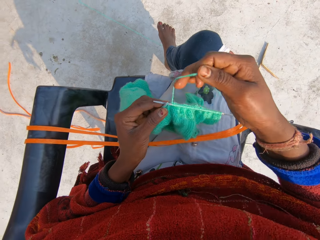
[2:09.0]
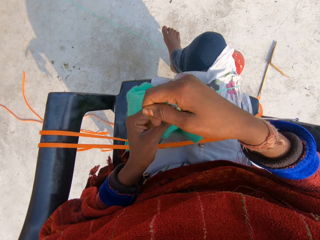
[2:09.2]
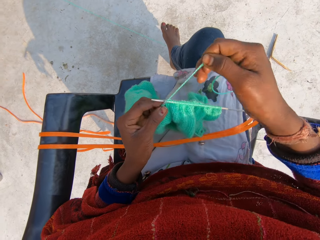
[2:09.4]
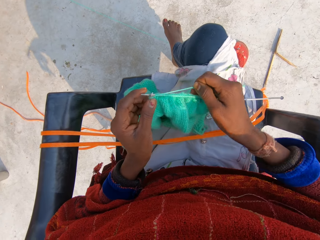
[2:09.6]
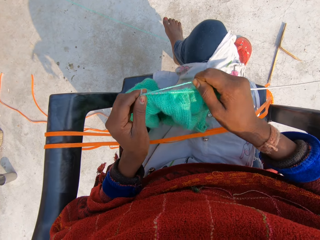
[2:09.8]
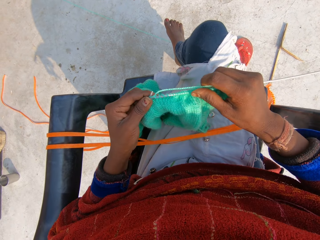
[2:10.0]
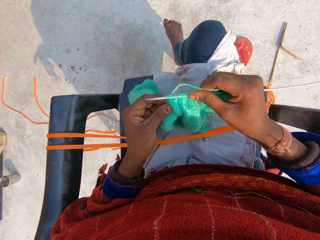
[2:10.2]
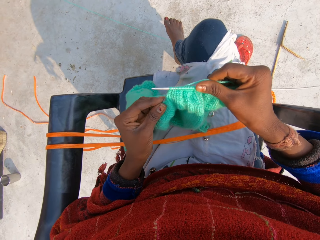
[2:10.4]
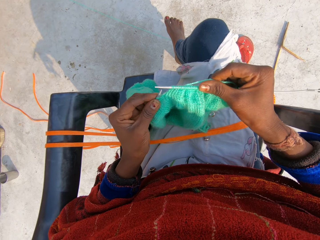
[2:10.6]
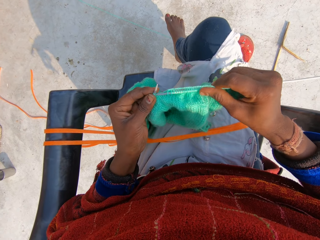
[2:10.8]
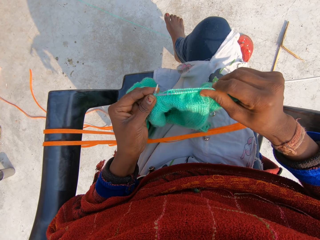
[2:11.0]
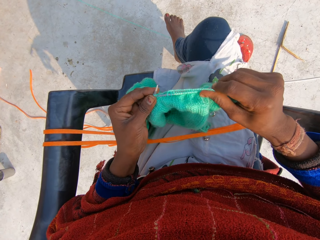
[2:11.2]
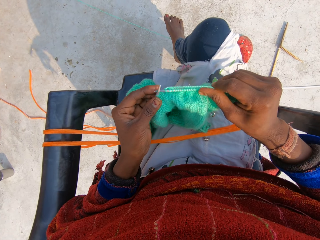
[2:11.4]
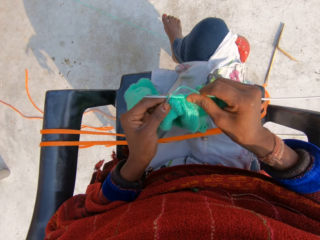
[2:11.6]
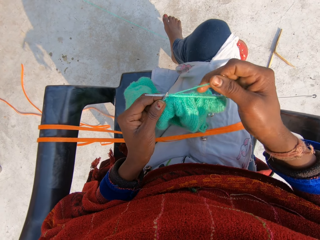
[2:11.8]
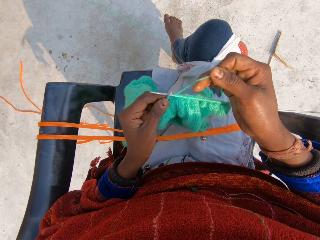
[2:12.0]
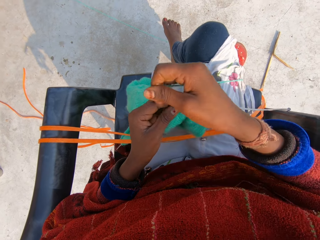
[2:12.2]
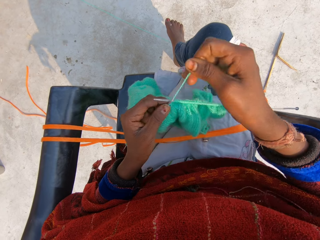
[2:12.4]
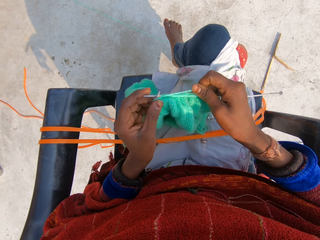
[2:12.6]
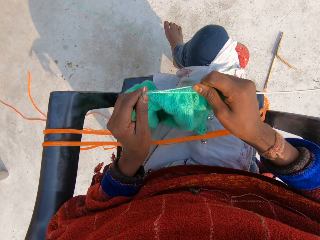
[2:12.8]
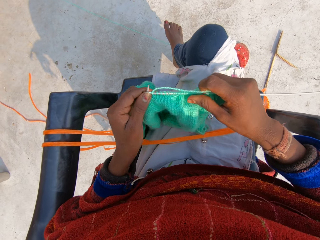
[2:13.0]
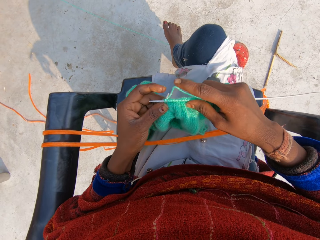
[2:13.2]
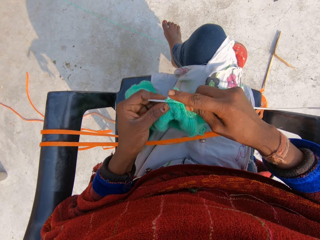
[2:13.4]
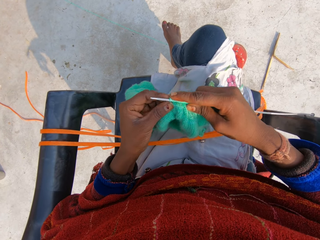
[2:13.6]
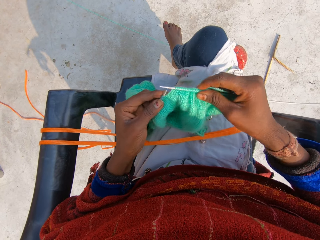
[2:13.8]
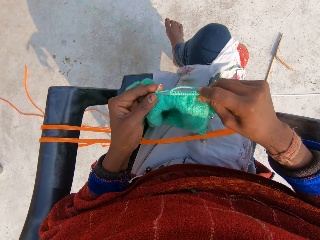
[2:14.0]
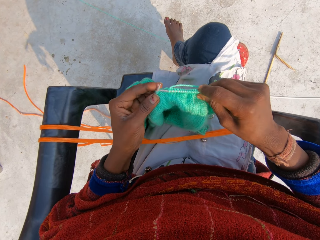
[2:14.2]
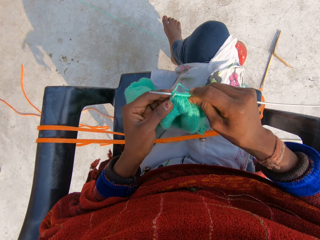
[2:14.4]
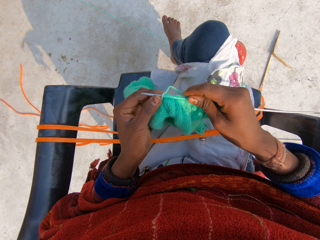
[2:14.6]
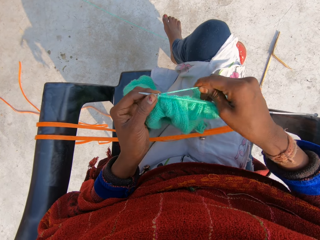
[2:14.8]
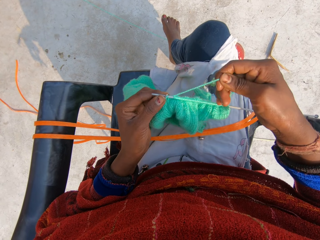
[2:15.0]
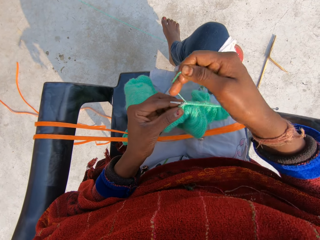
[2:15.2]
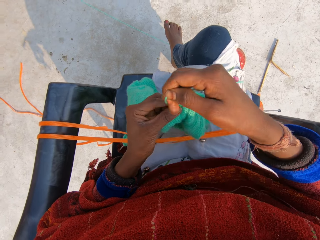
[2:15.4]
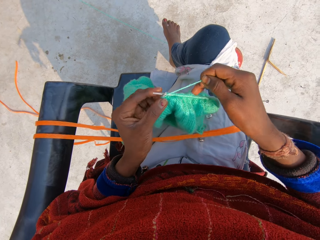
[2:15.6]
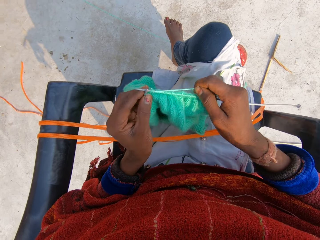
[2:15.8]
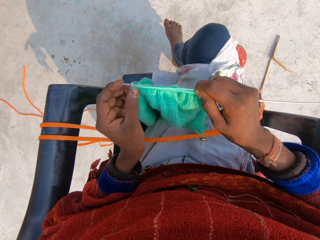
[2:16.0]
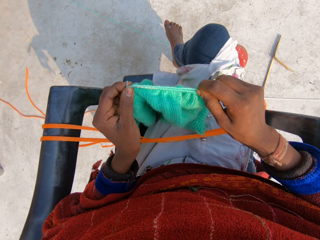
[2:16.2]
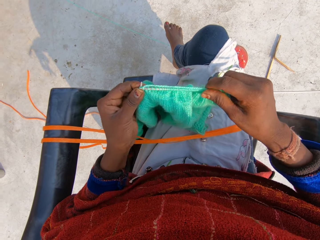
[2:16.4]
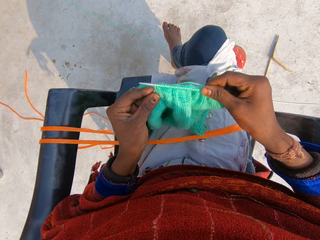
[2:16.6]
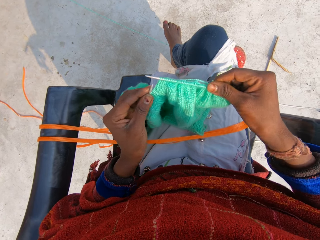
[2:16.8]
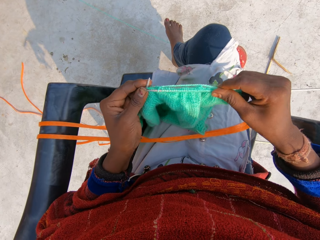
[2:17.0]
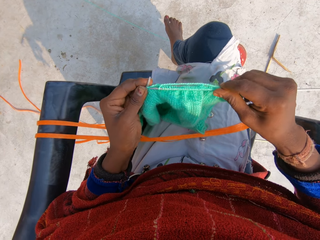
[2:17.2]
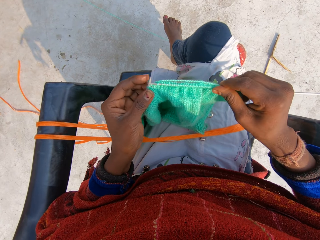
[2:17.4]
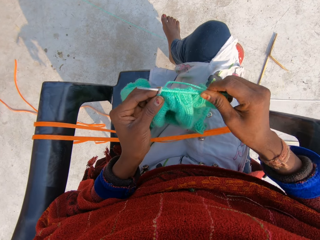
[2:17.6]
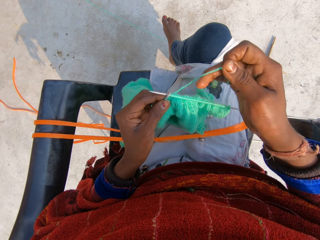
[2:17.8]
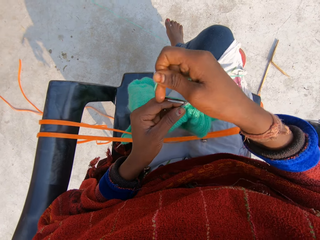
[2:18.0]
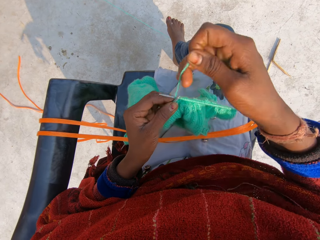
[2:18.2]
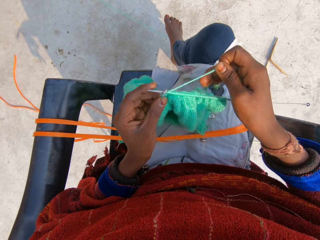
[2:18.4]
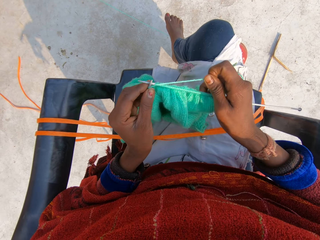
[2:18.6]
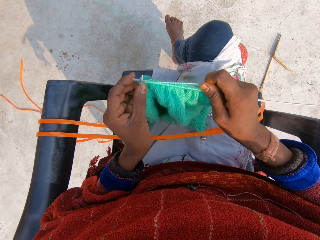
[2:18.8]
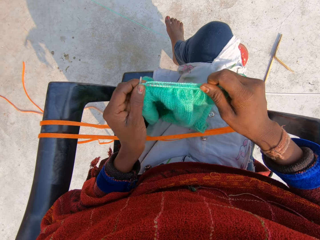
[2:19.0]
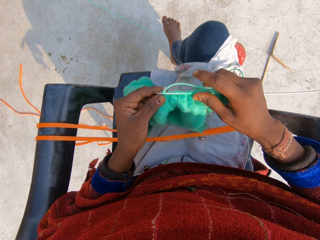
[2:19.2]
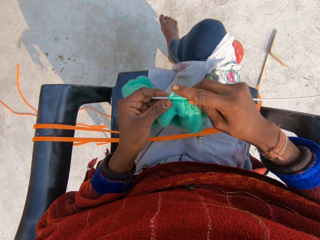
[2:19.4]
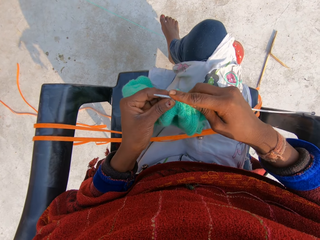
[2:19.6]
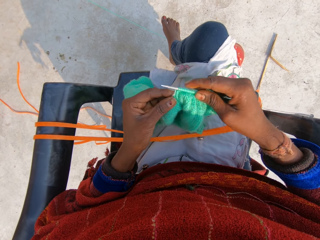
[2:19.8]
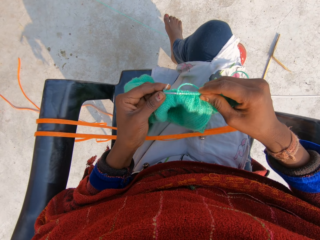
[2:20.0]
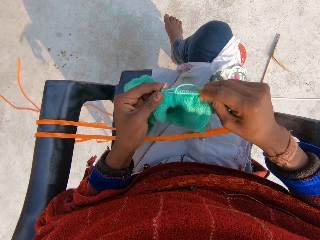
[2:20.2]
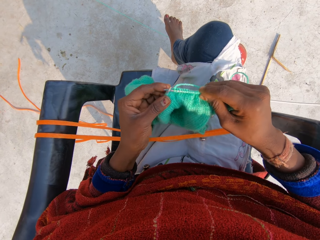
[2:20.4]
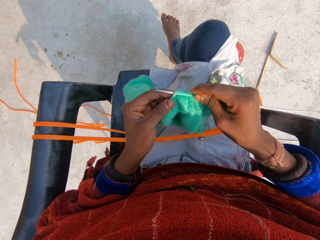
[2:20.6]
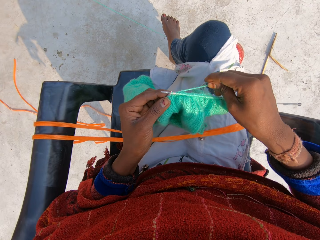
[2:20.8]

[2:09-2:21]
The camera wearer rolls the thread around the crochet. They sew the sweater. They roll the thread around the crochet. They sew the sweater. They roll the thread around the crochet. They sew the sweater. They roll the thread around the crochet. They sew the sweater.

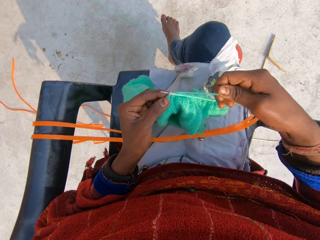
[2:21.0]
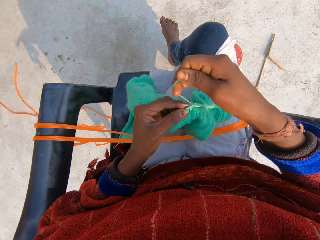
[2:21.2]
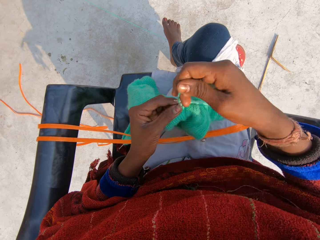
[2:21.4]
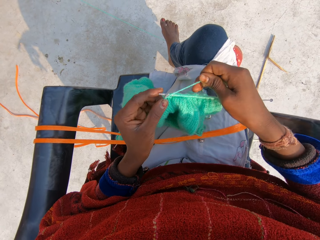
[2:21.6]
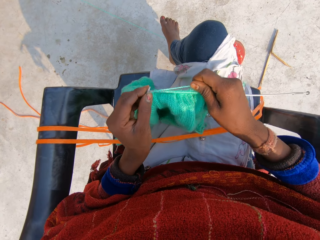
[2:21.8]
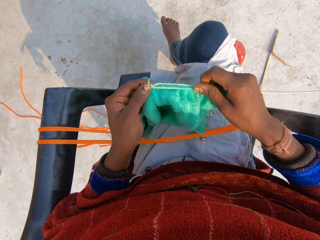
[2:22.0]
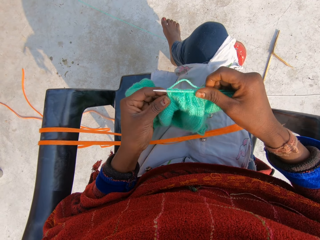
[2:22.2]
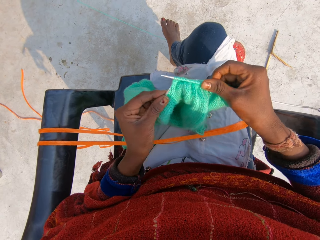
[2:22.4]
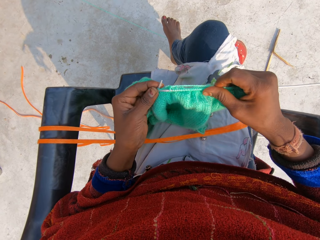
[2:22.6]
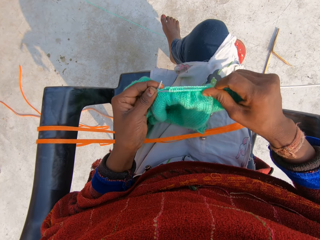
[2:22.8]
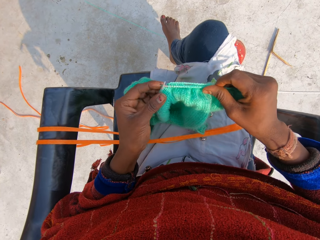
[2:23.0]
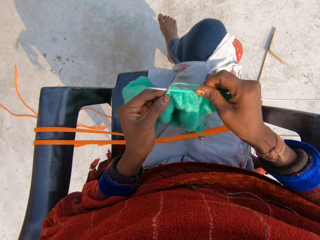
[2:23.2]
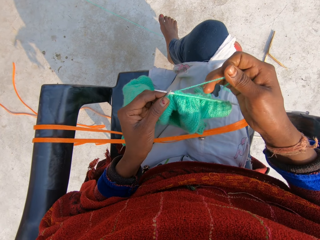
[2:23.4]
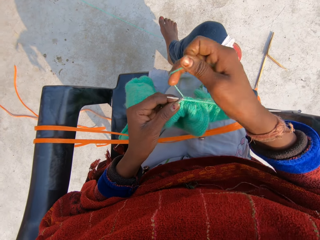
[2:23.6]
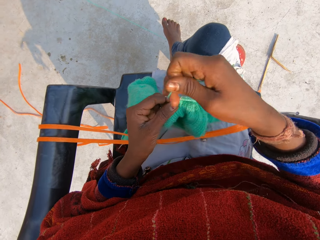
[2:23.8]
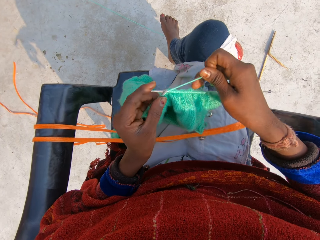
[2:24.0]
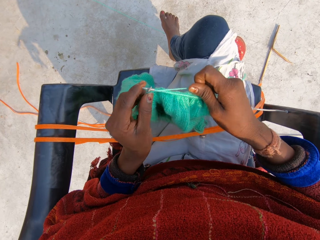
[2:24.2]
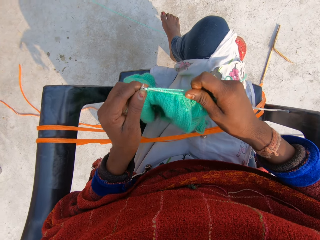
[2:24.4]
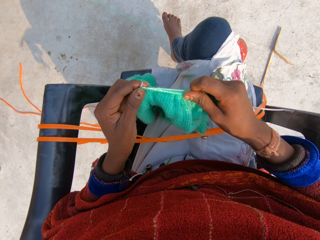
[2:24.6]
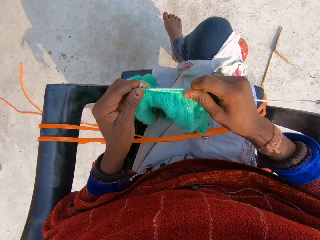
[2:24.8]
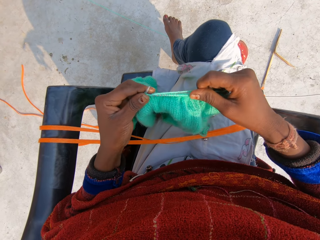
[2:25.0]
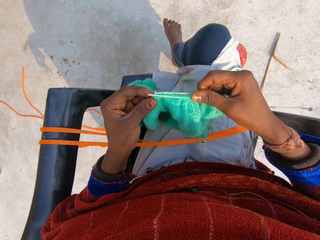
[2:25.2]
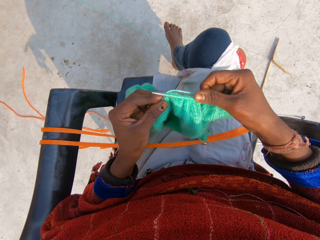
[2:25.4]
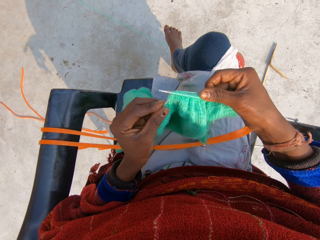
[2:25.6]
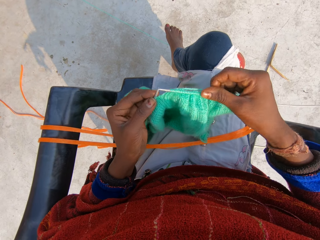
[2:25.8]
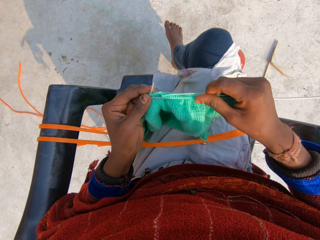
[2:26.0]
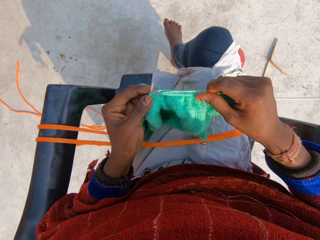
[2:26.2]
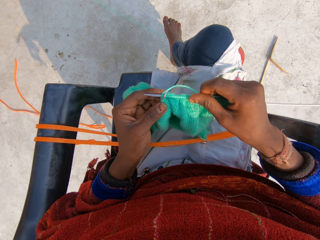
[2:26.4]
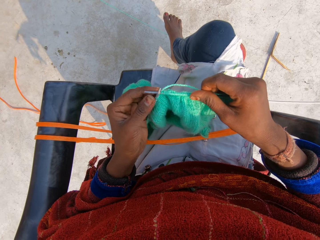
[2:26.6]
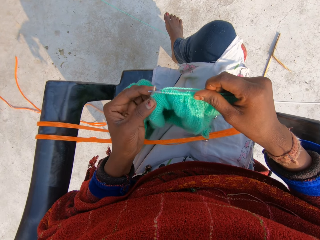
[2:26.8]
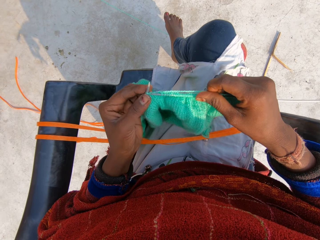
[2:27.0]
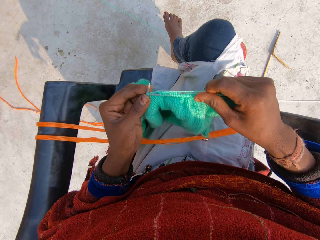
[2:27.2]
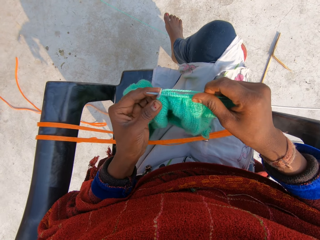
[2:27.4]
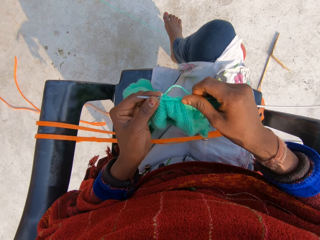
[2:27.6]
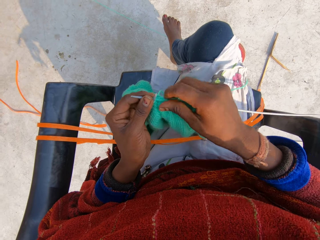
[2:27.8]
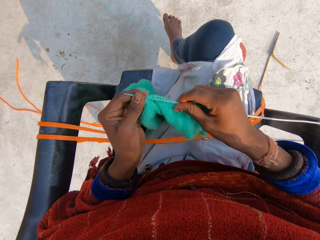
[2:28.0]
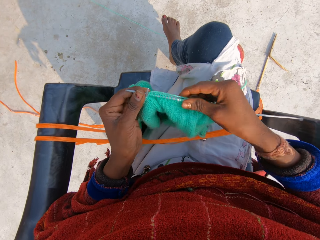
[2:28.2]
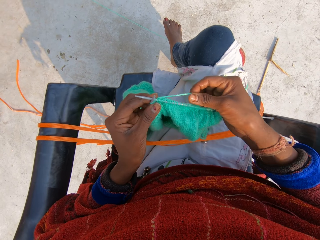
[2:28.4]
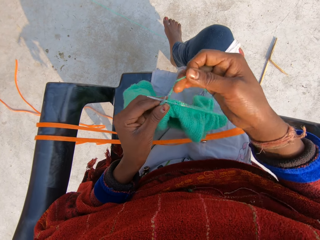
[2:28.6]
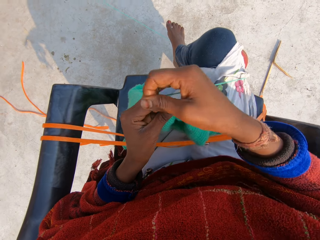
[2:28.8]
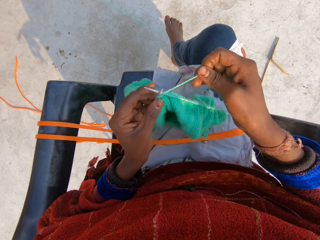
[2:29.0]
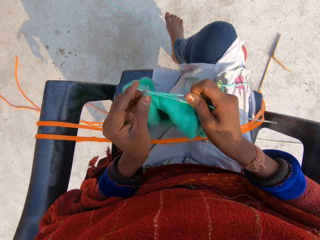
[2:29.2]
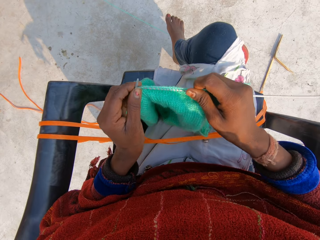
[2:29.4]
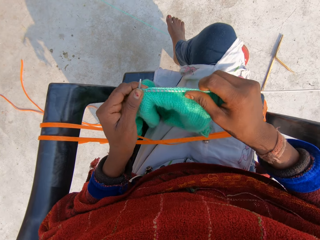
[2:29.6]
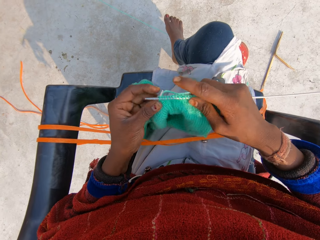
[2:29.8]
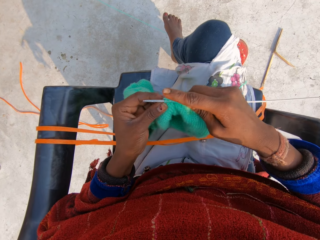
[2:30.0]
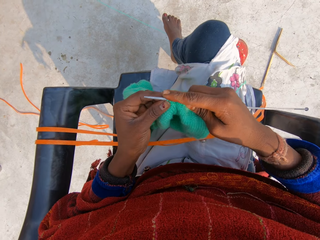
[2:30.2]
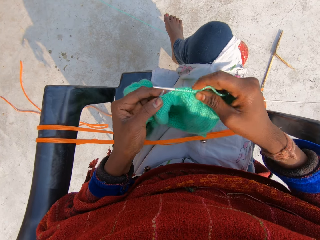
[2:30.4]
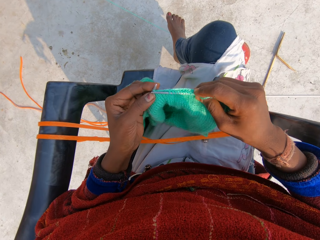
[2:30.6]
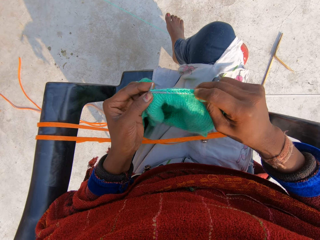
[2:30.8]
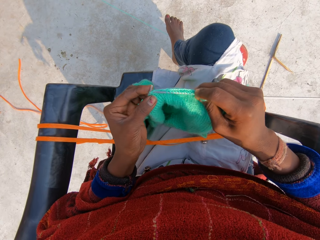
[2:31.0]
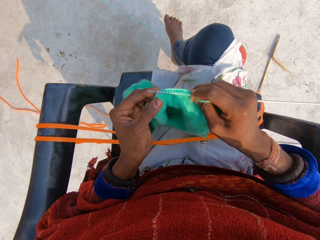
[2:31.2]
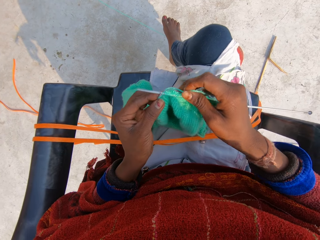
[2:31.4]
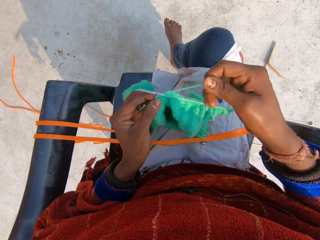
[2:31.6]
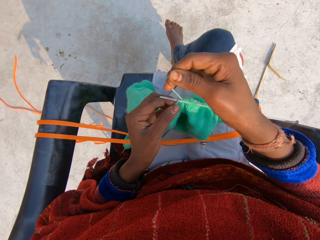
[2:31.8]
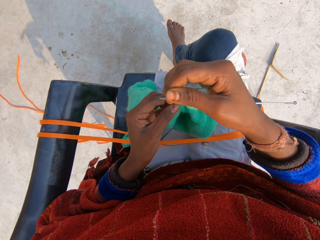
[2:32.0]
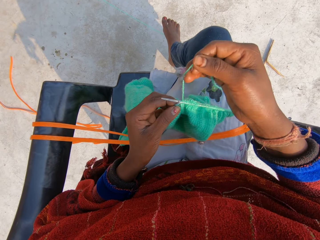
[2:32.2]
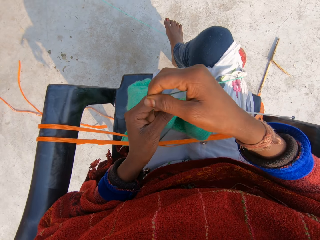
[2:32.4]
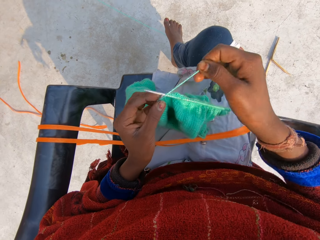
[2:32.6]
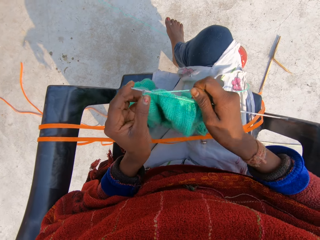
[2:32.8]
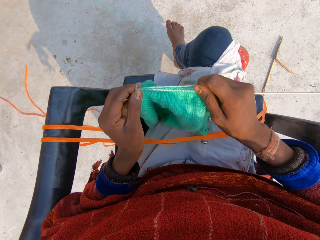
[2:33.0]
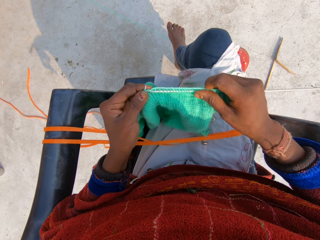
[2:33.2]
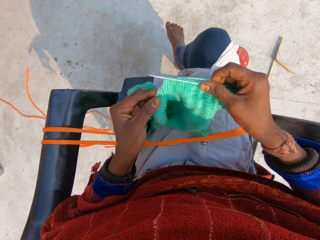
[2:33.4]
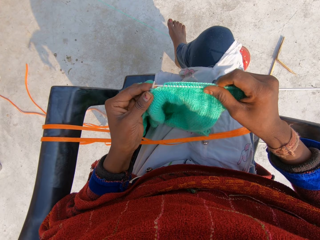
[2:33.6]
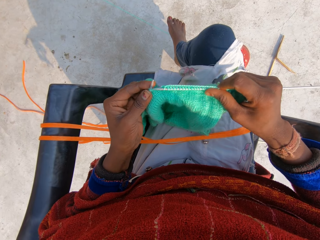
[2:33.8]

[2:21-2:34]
The camera wearer continues to knit blue material. They roll the thread around the crochet. They sew the sweater. They roll the thread around the crochet. They sew the sweater. They move the sweater together. They roll the thread around the crochet. They sew the sweater. They roll the thread around the crochet. They continue to knit the blue material. They sew the sweater.
